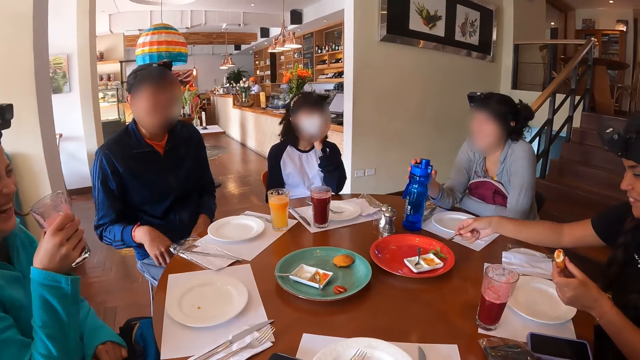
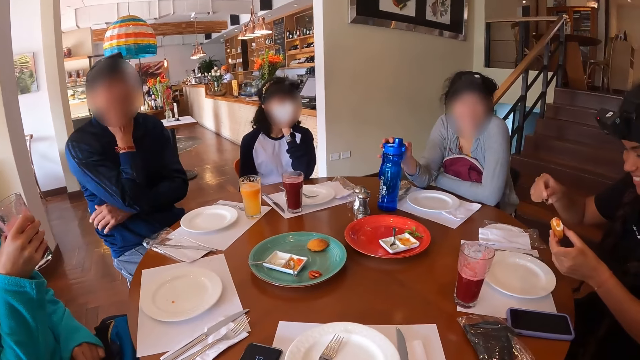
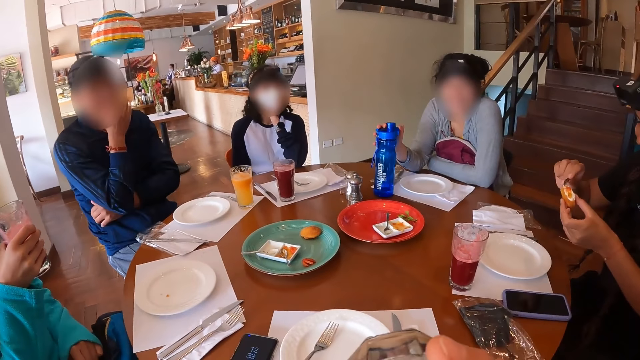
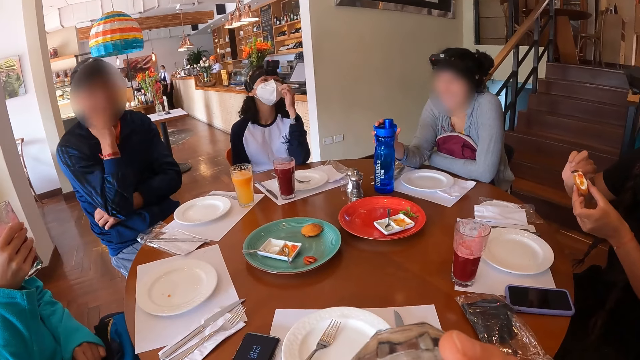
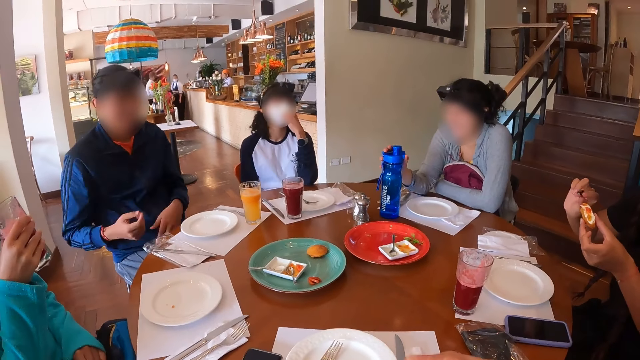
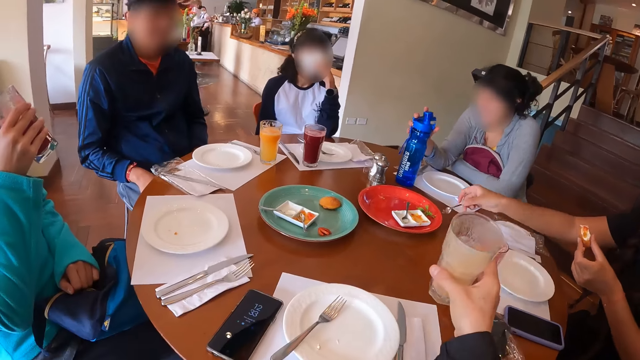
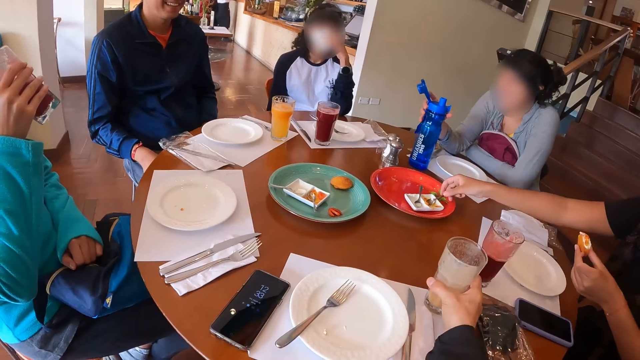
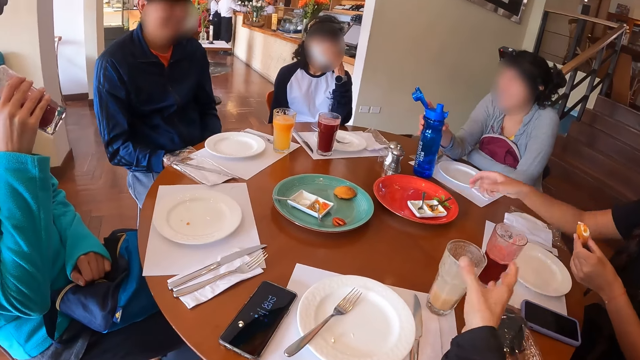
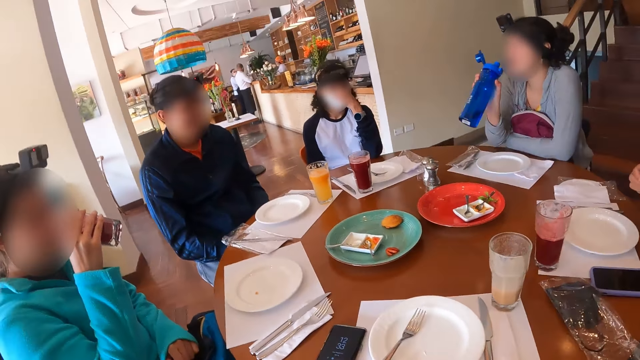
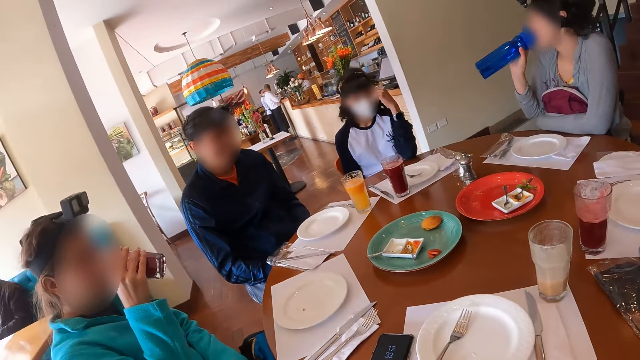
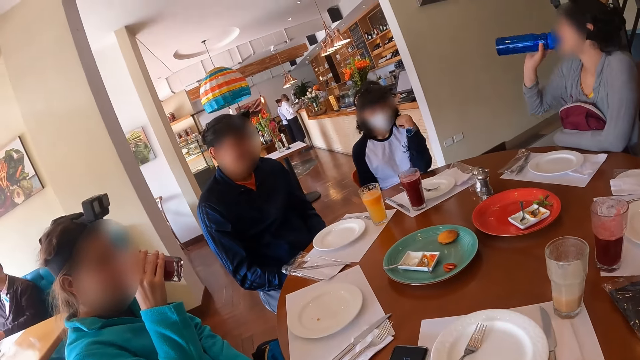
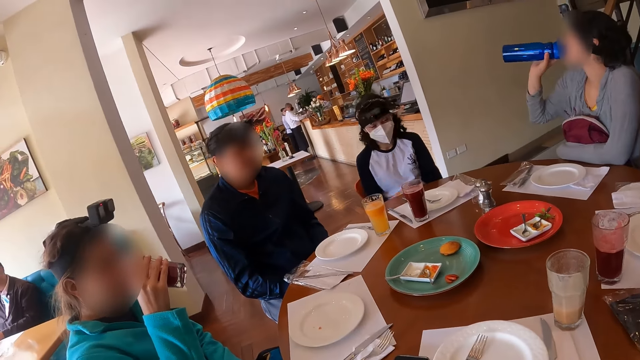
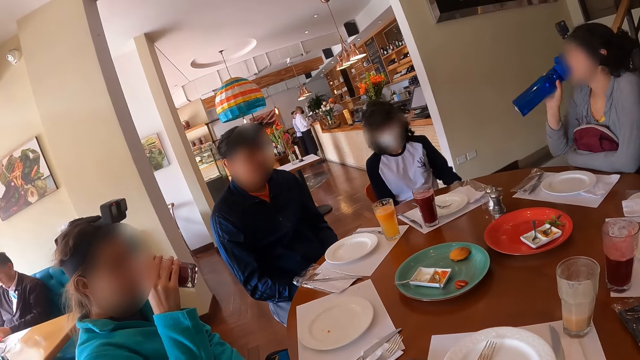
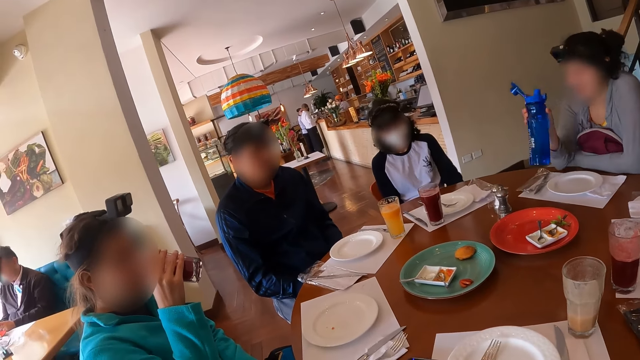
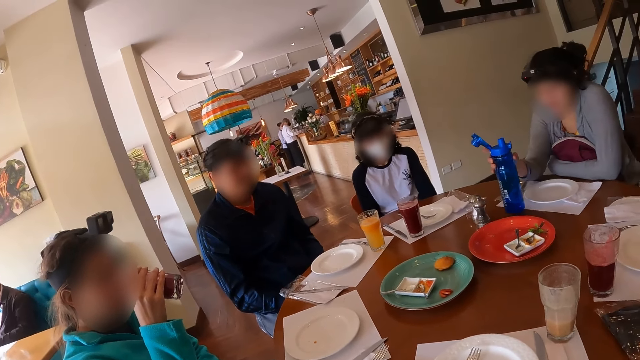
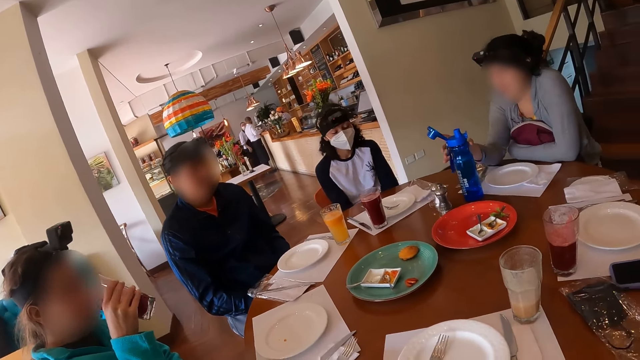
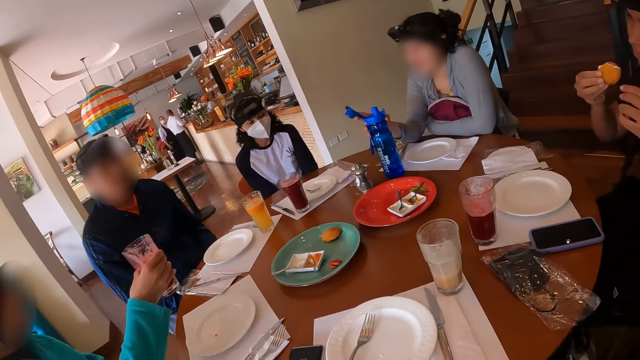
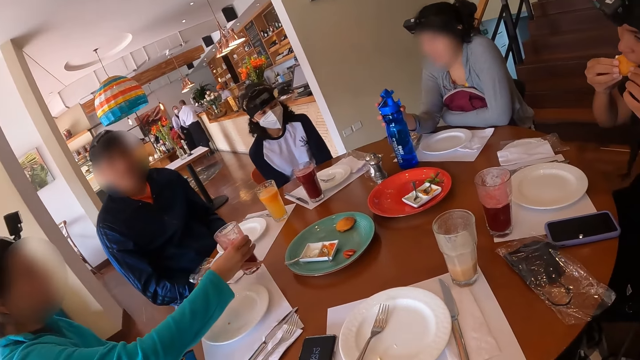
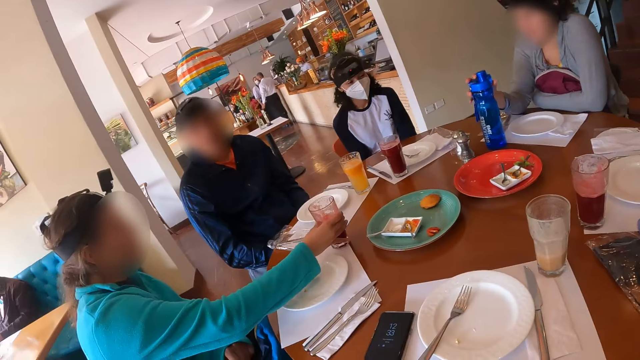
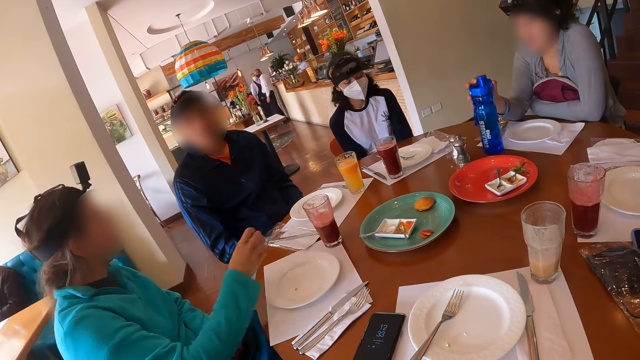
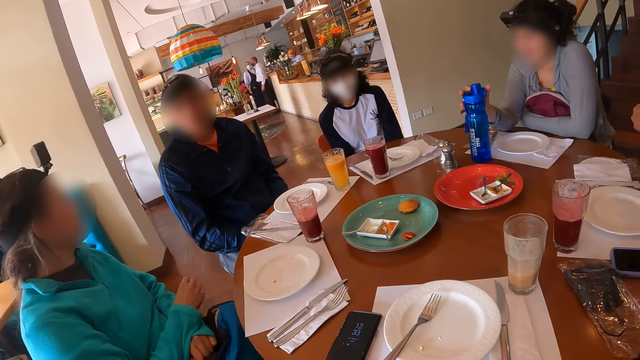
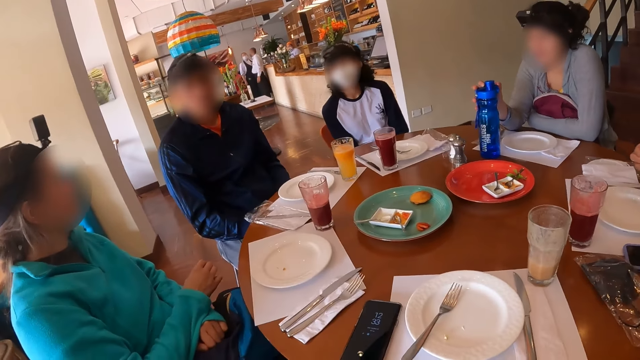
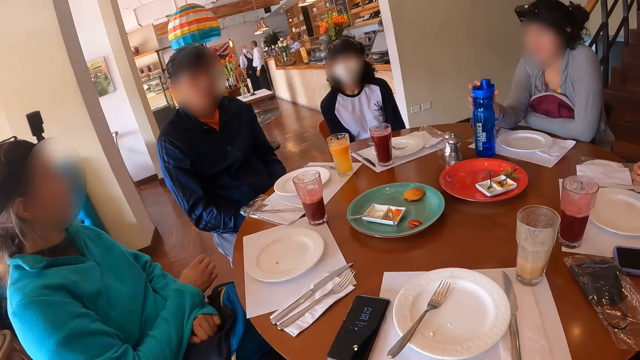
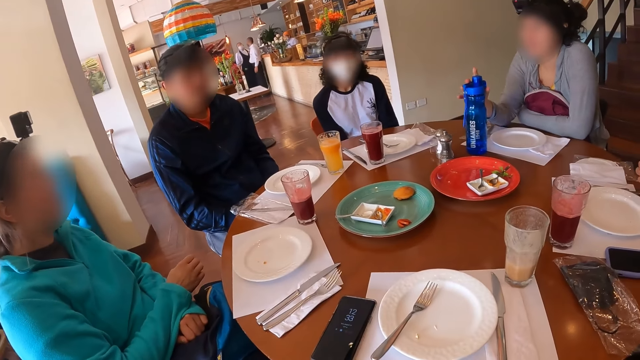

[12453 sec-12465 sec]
A person adjusts their hands. Another person applies honey on the snack piece. The camera wearer drinks from the glass. A third person adjusts a face mask. The camera wearer puts the glass on the table mat with her right hand. A fourth person drinks from a glass. The second person puts down the spoon. A woman carries a bottle from the table with her right hand. The camera wearer looks around in the restaurant. The woman drinks water from the bottle in her right hand. The woman drops the bottle on the table with her right hand. The woman closes the bottle. The second person eats the snack piece. The fourth person puts the glass on the table mat with her right hand.

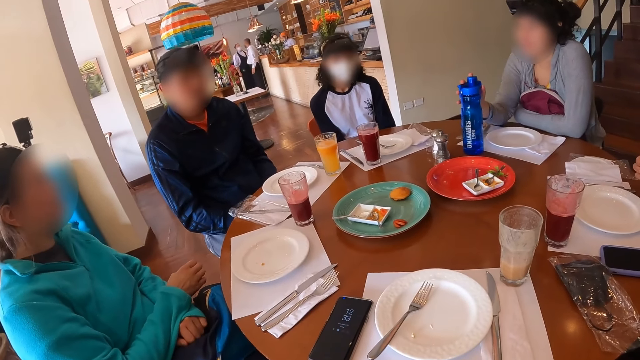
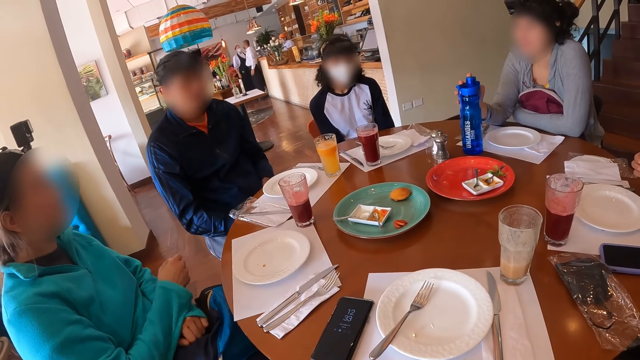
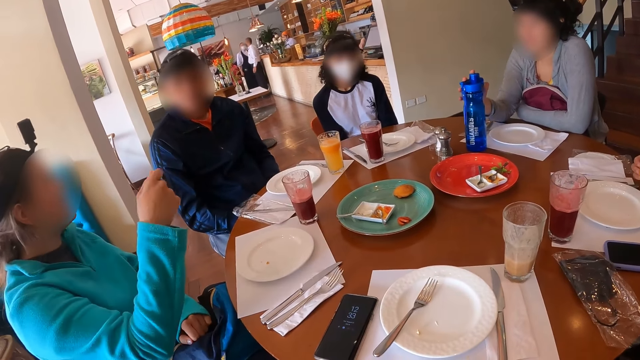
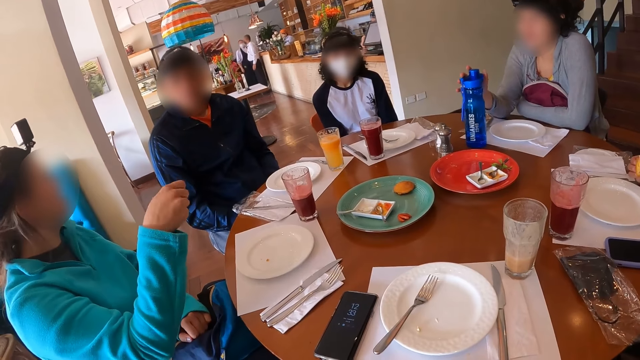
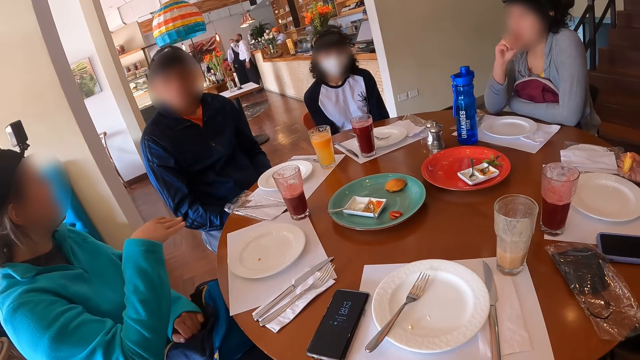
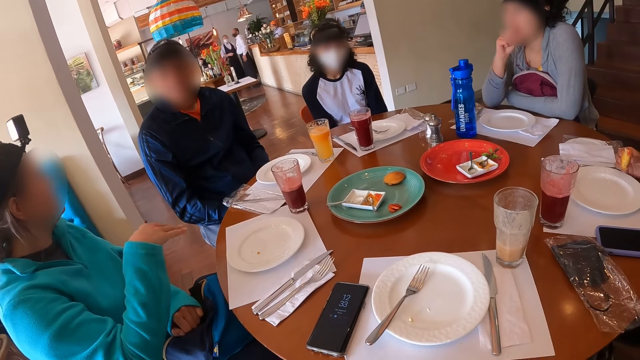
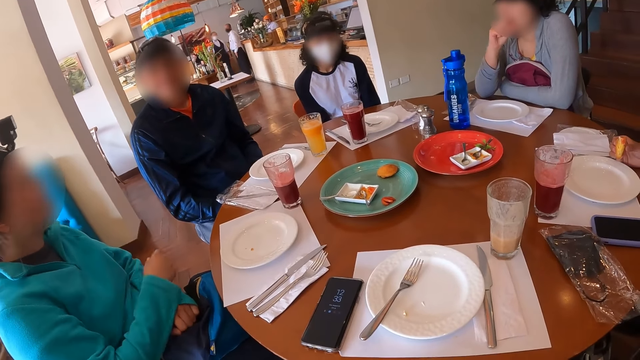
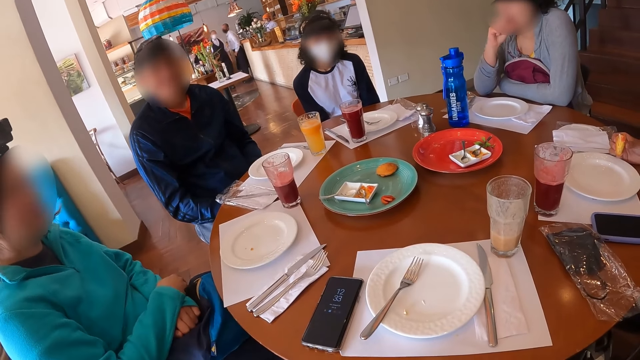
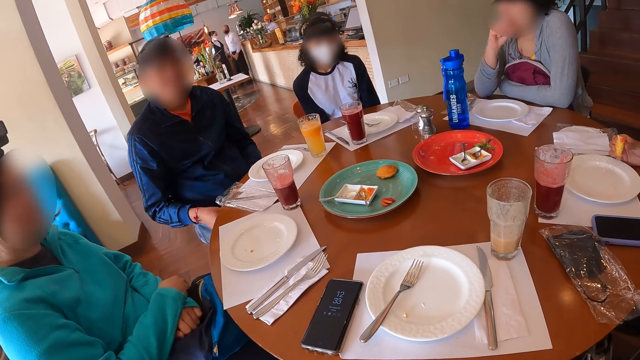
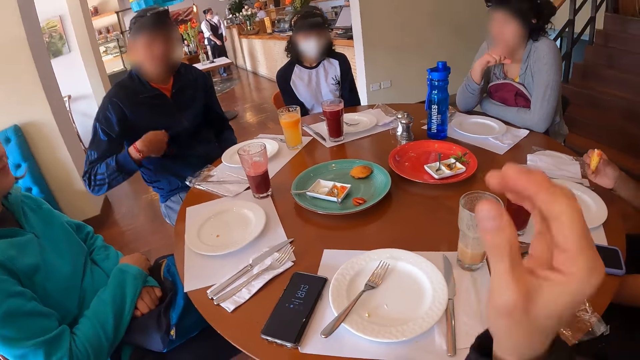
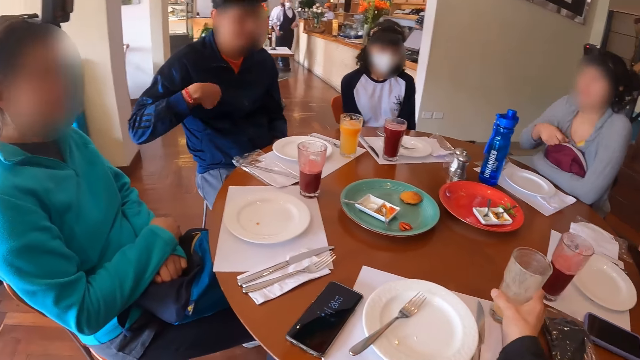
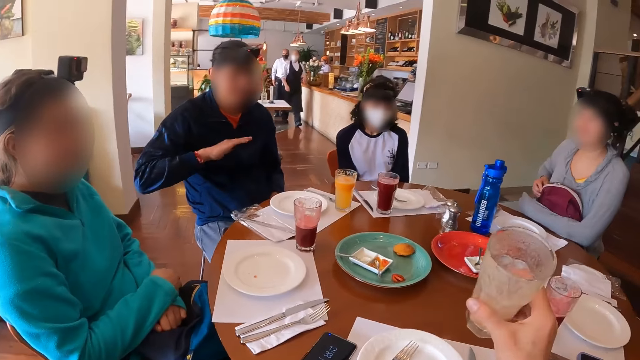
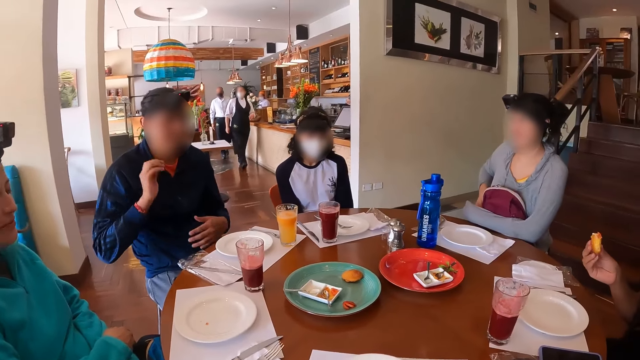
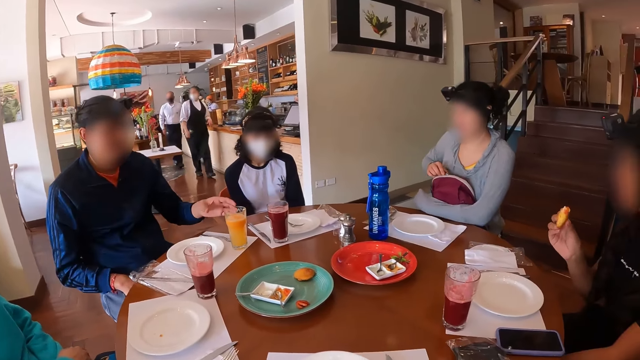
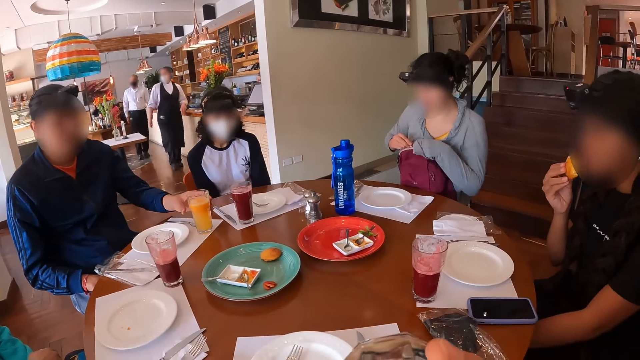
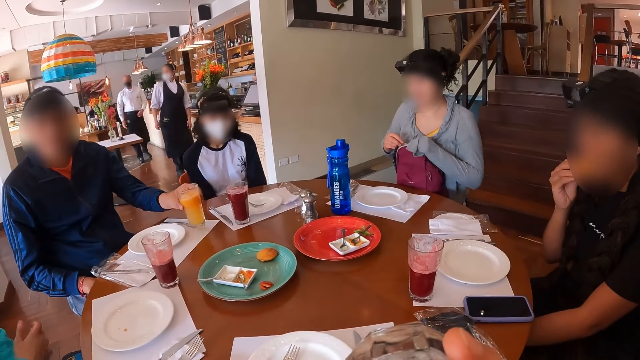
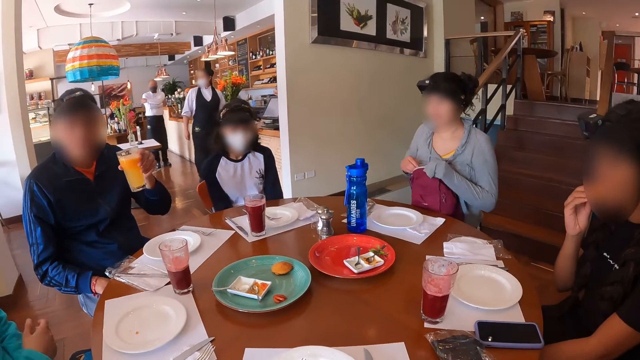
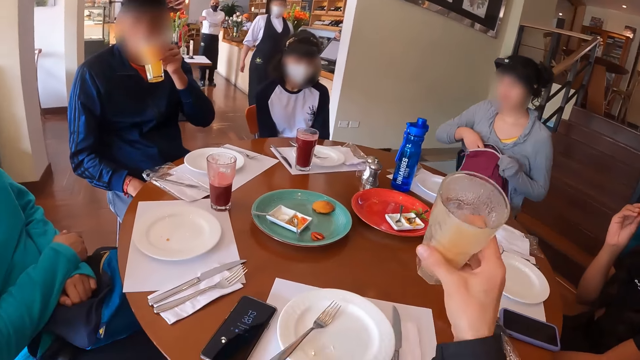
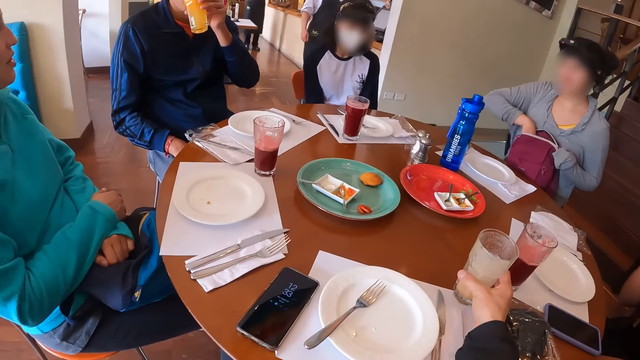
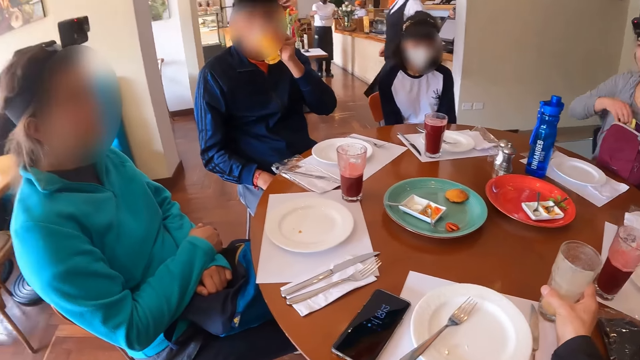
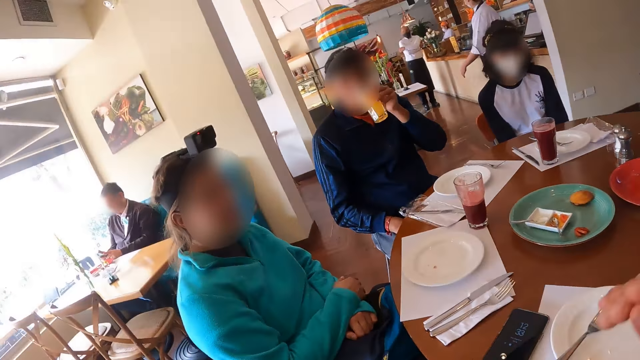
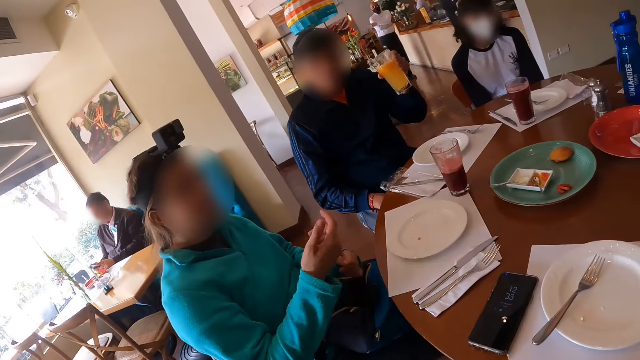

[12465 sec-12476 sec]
A person gestures with the right hand. A man gestures with the right hand. The camera wearer picks up a cup or glass. She drinks smoothie from the cup in her right hand. A woman opens the zip of a bag with her right hand. The man picks up a cup or glass and drinks smoothie from the cup in his right hand. The camera wearer drops the cup on the table mat with her right hand. A person searches in the bag.
